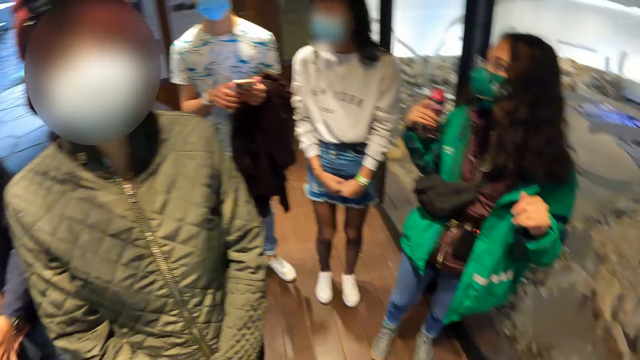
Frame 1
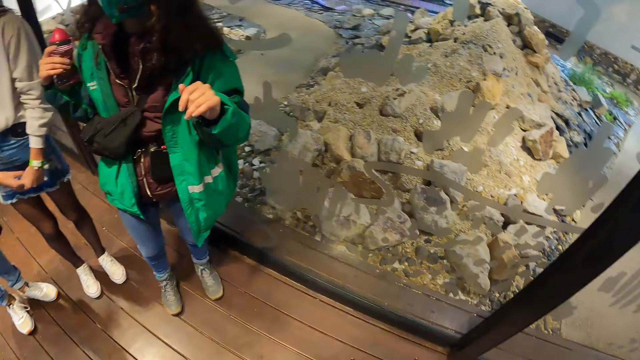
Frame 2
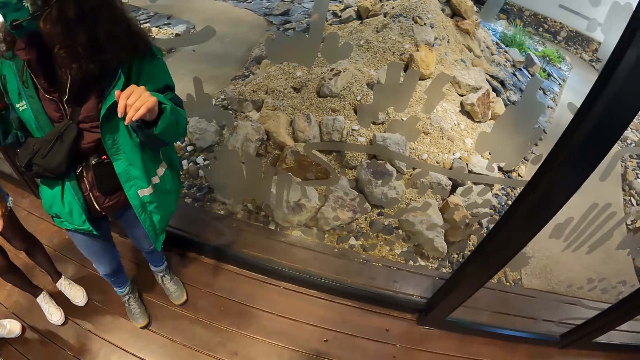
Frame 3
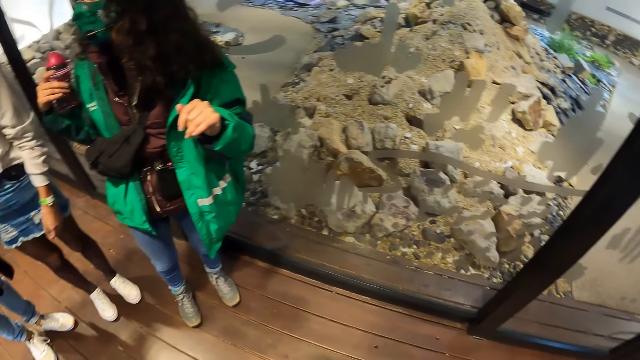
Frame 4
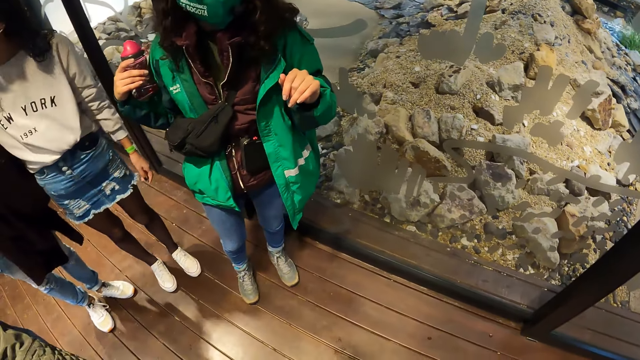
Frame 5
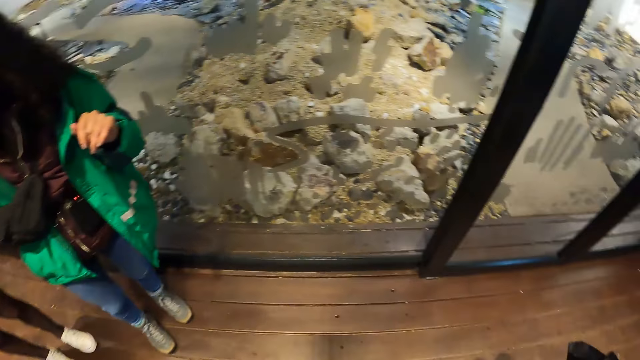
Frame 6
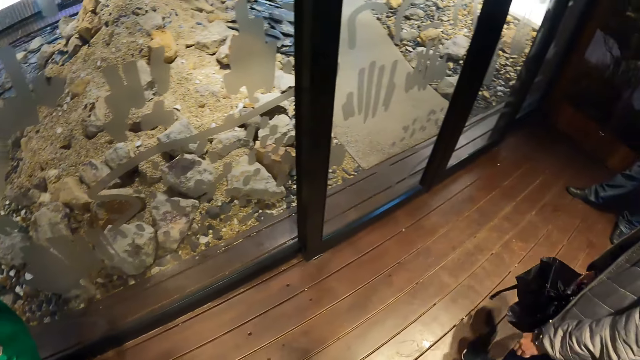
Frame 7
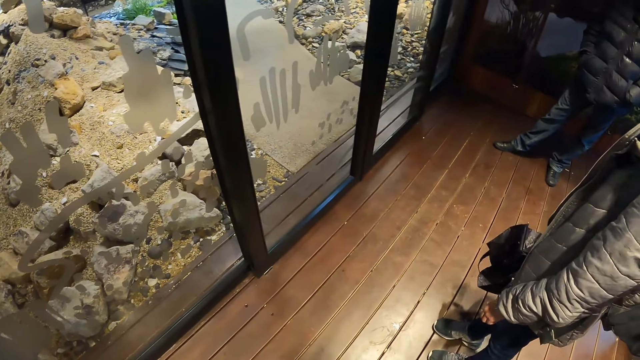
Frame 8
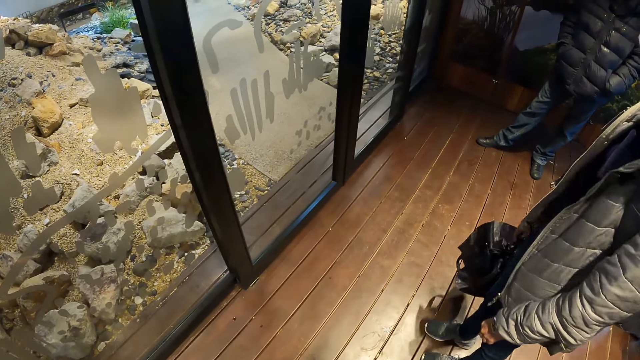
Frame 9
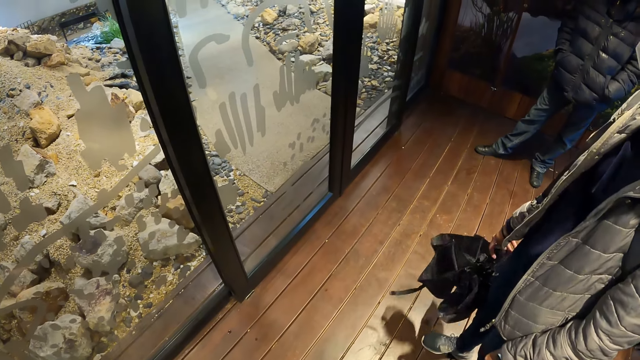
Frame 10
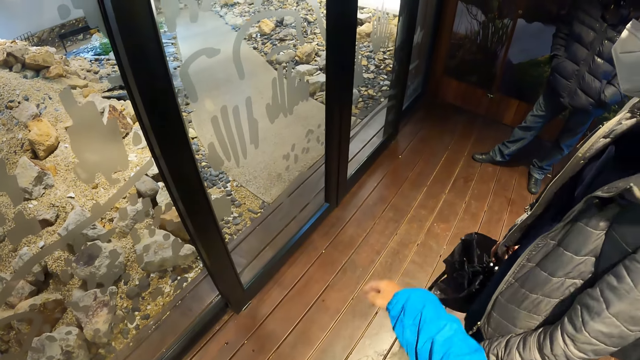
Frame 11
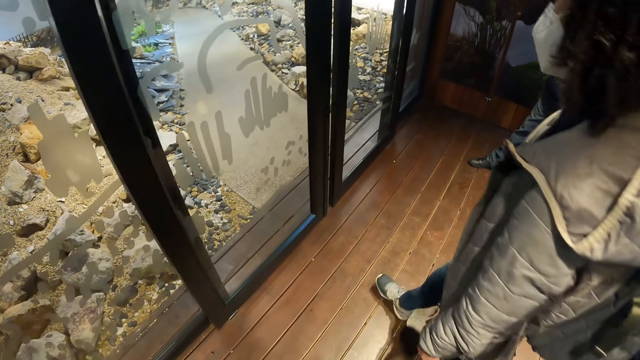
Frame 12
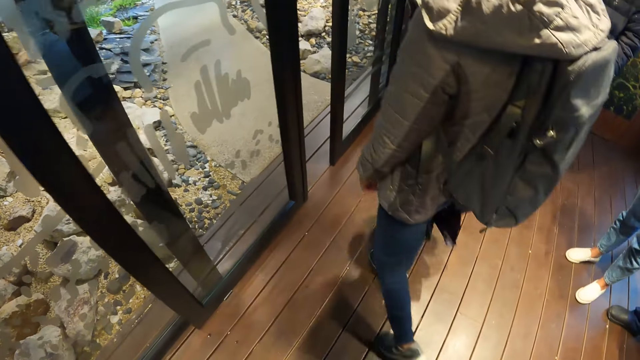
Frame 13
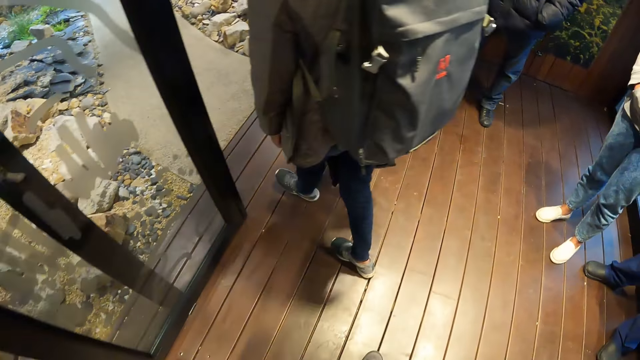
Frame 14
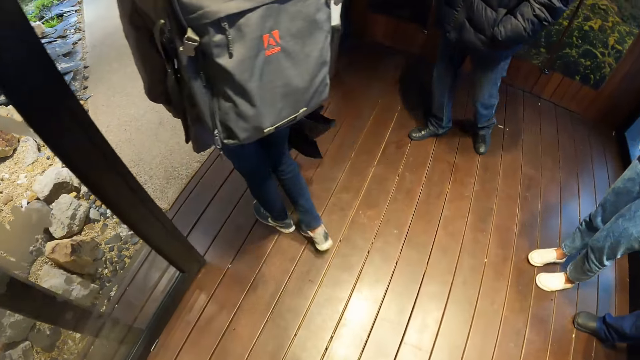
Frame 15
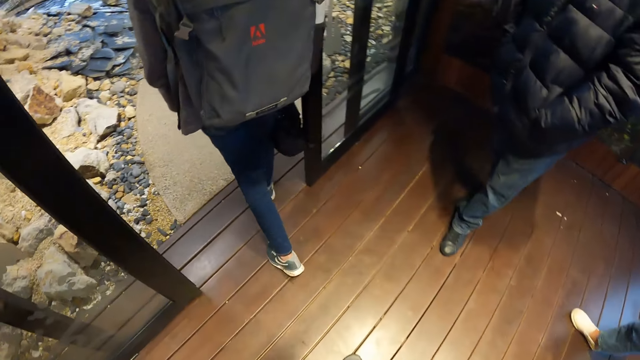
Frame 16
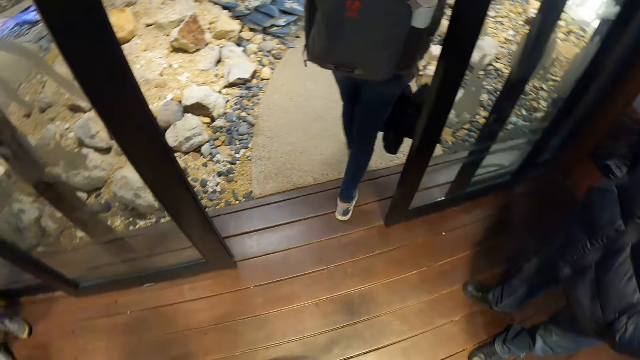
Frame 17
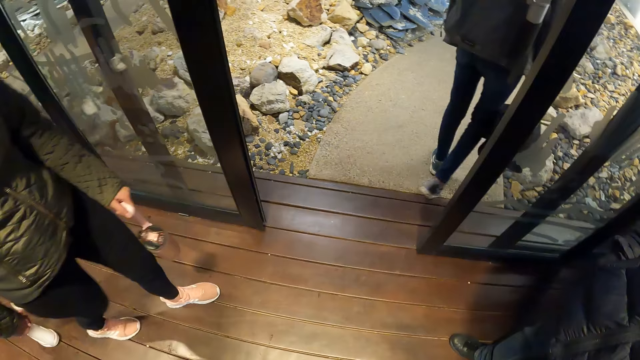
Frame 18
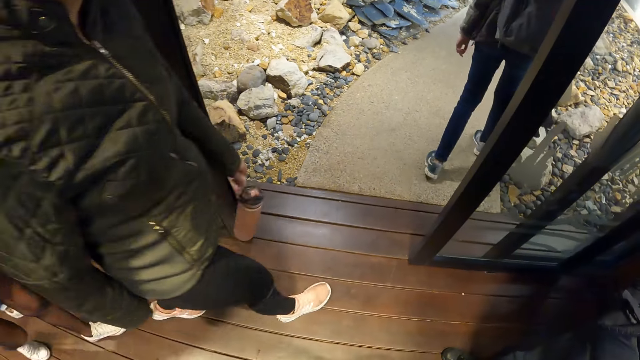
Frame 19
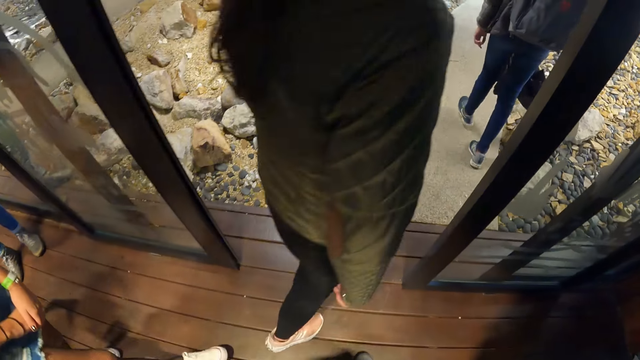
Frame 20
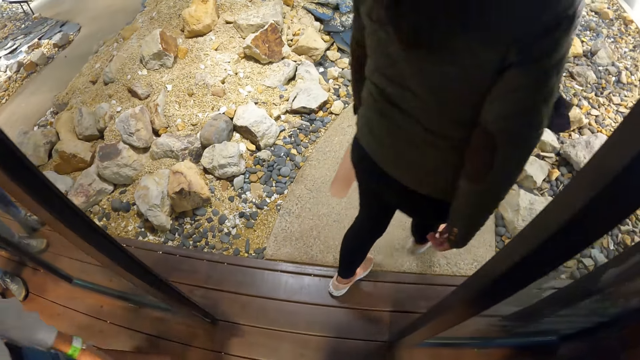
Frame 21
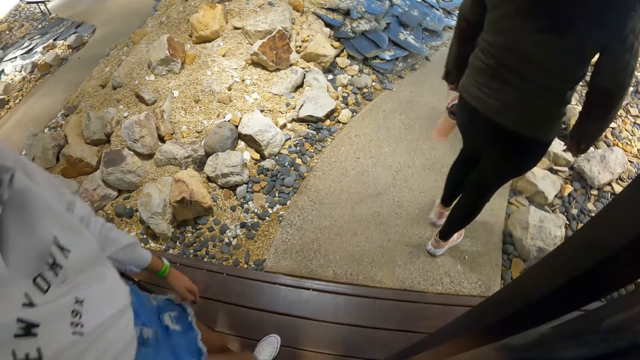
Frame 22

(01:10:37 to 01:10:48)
The camera wearer moves her hand.

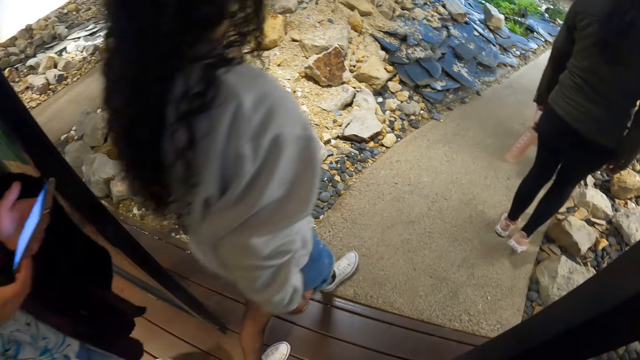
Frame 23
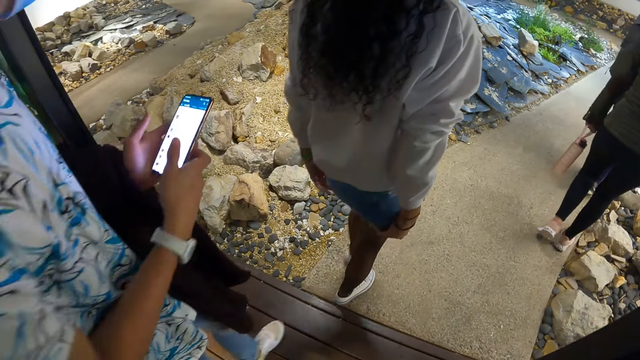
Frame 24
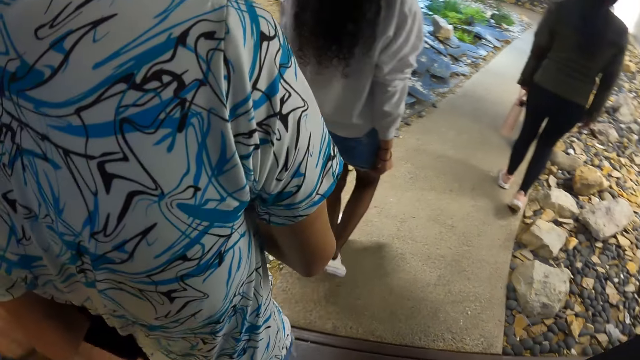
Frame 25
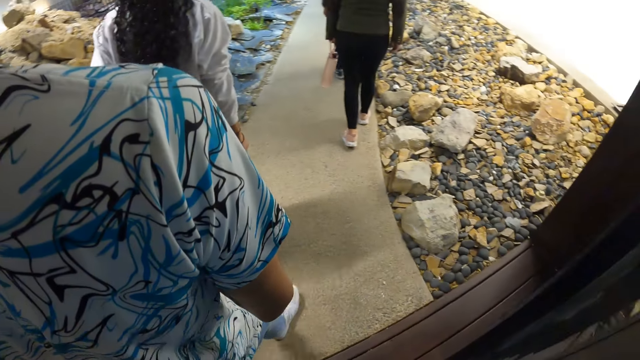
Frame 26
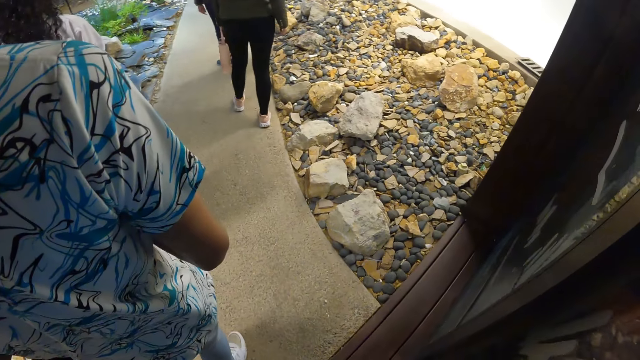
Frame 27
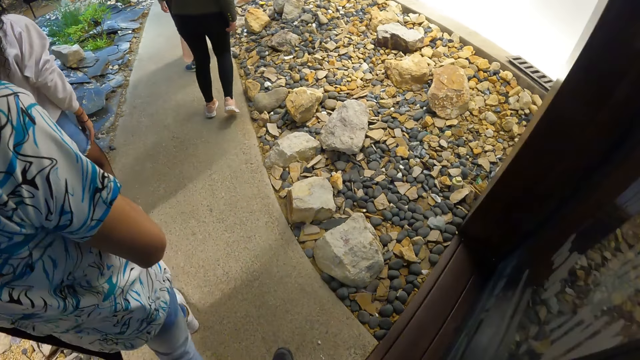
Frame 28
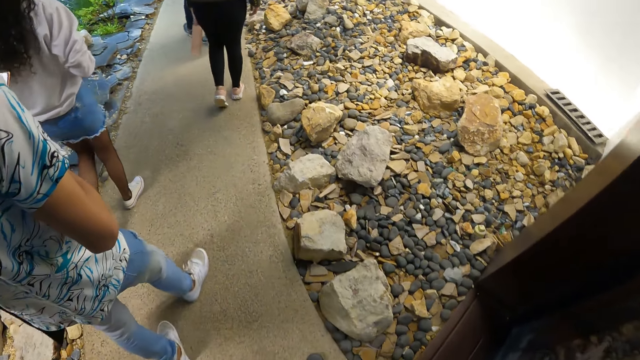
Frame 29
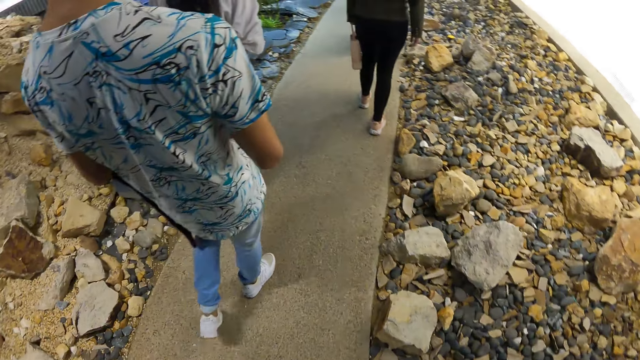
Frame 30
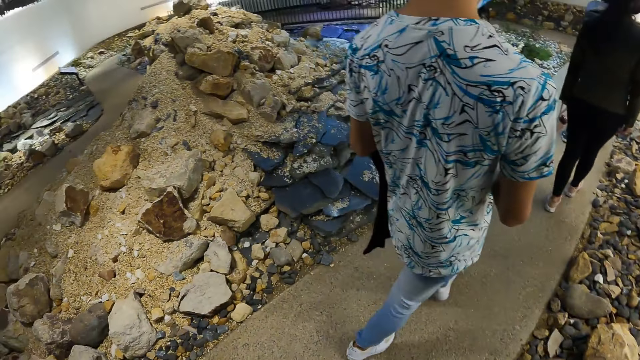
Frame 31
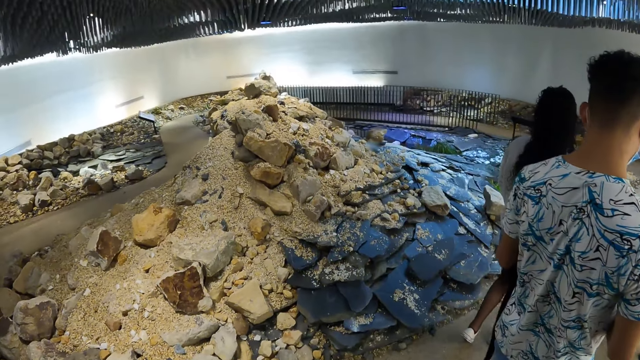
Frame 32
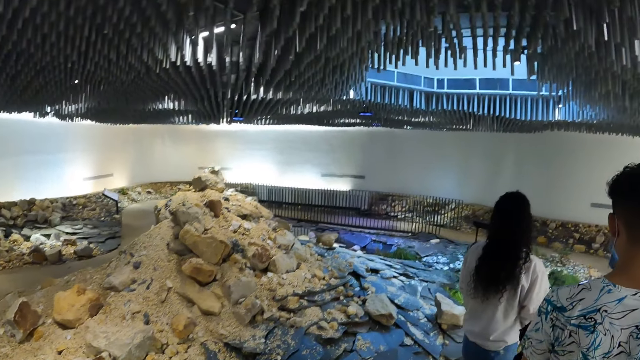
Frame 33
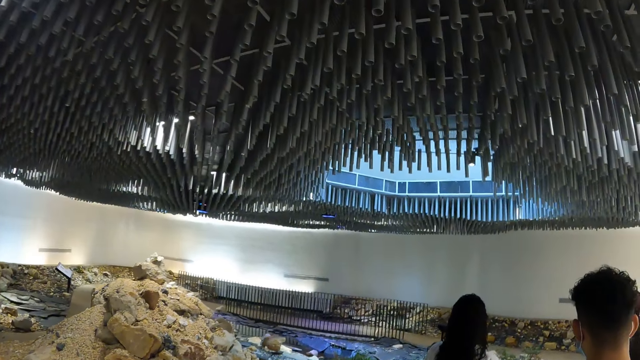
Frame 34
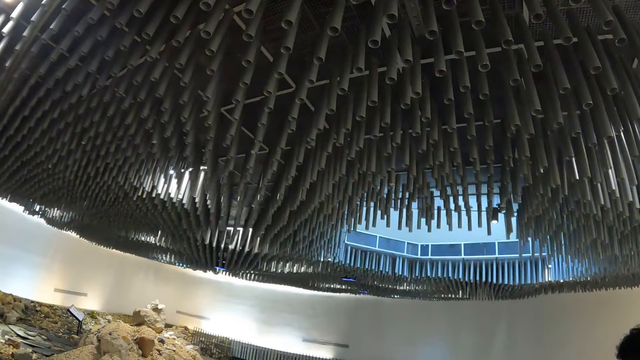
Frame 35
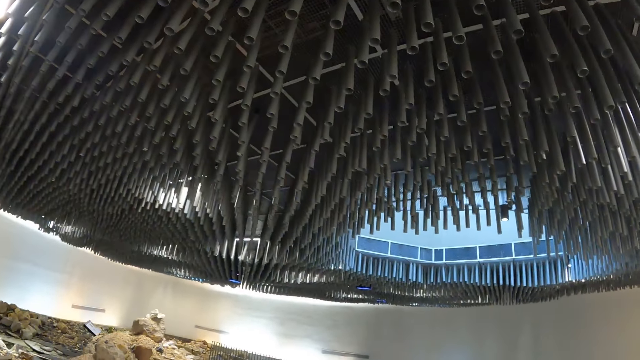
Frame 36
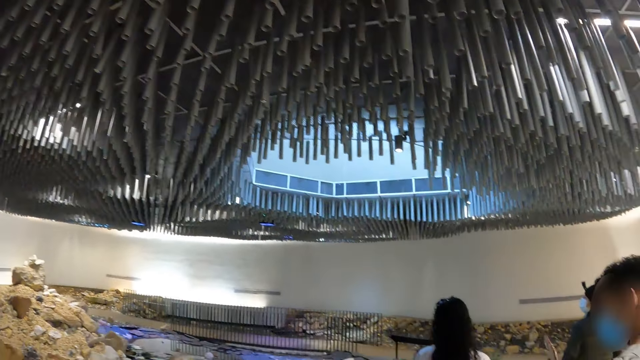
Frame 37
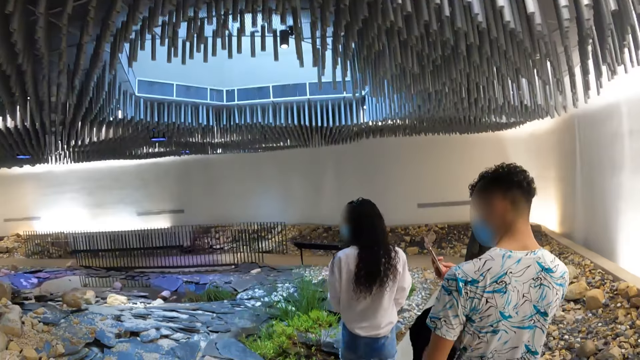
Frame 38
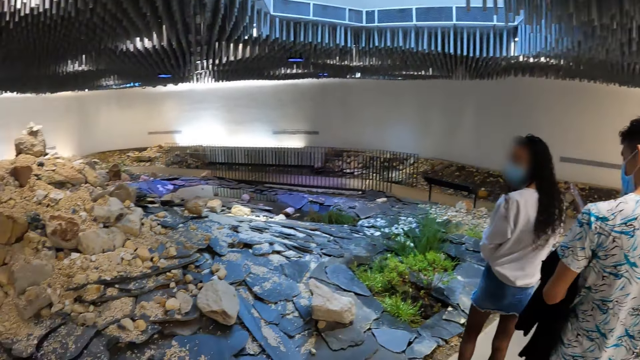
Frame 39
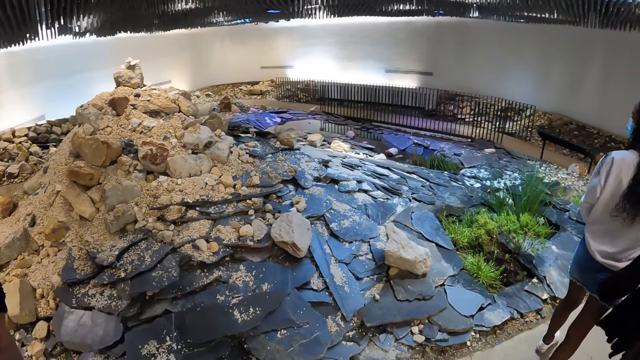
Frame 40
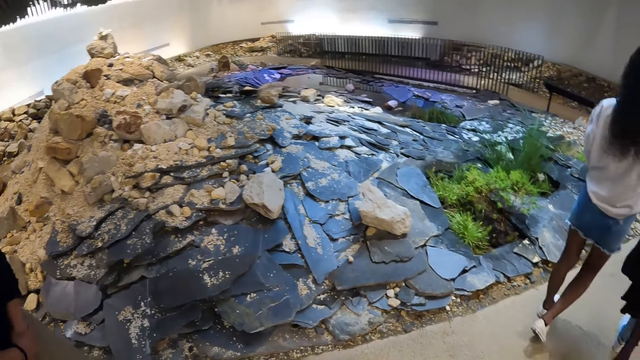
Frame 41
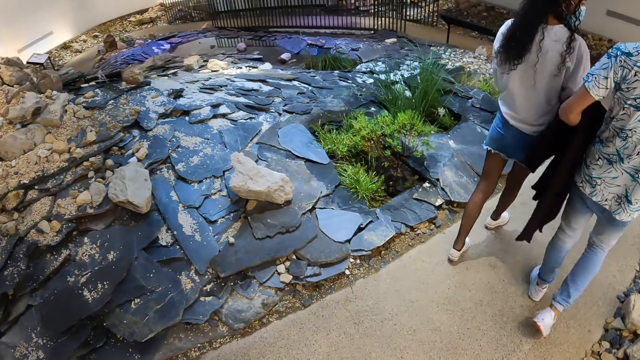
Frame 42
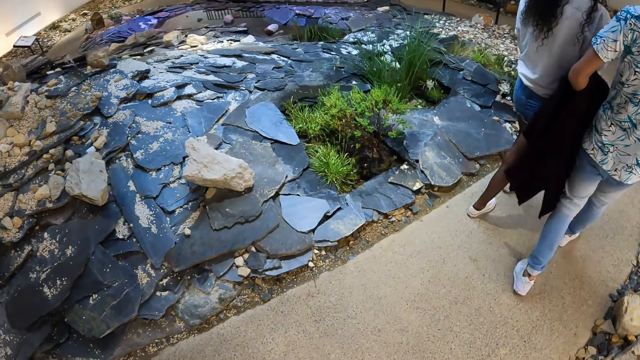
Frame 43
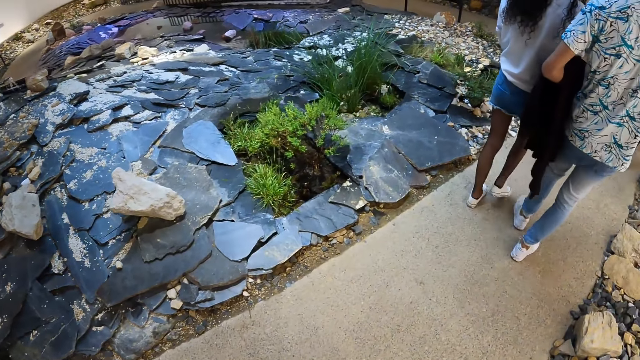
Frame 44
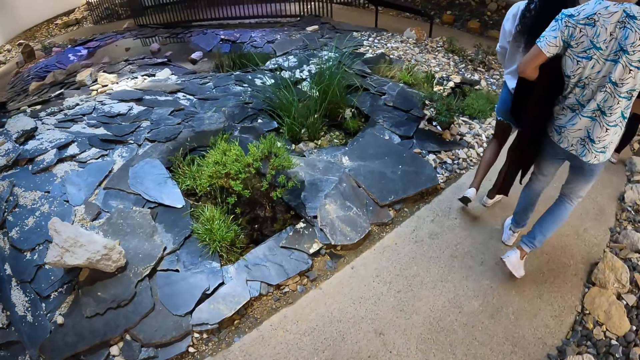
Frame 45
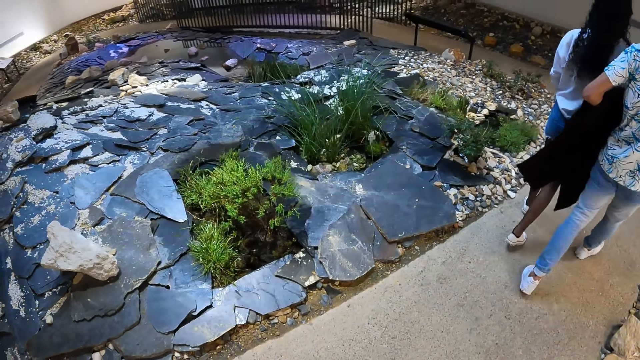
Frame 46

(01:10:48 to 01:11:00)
The camera wearer moves around. They look around.
